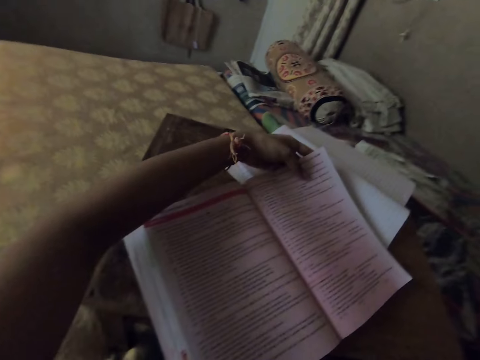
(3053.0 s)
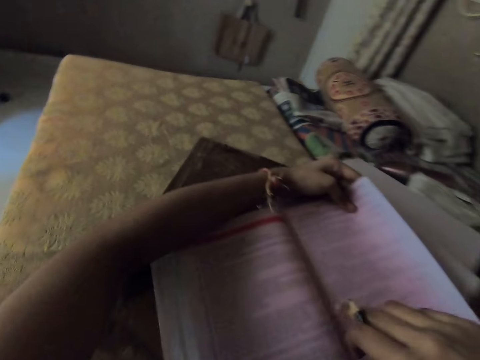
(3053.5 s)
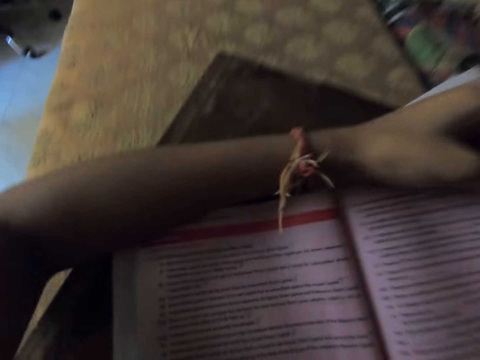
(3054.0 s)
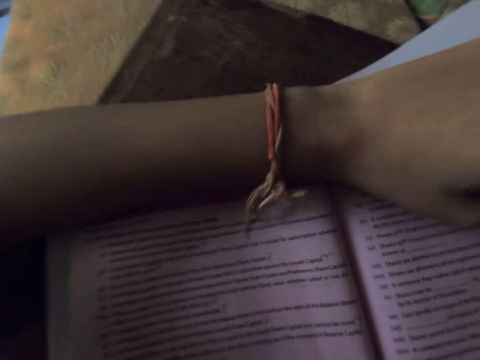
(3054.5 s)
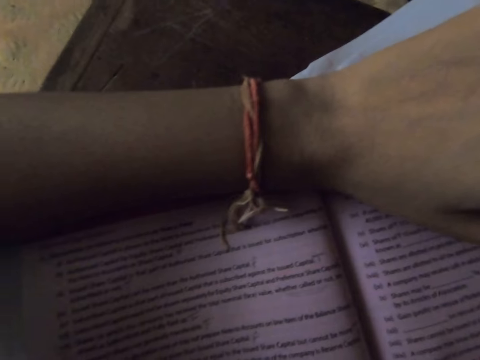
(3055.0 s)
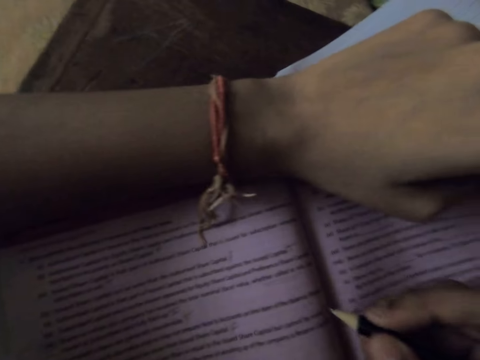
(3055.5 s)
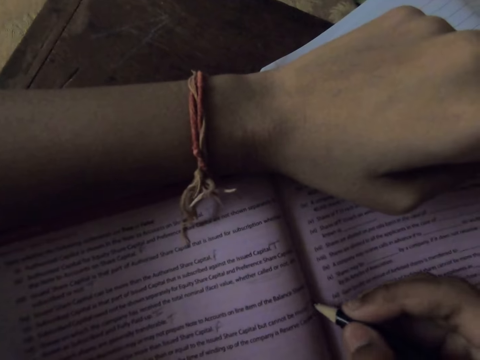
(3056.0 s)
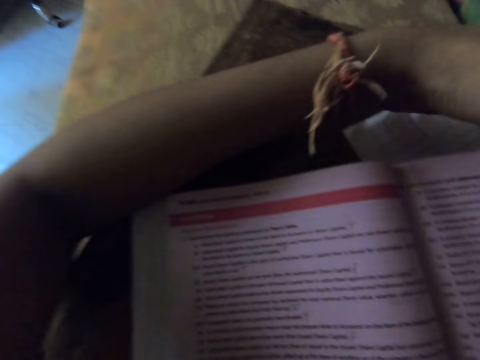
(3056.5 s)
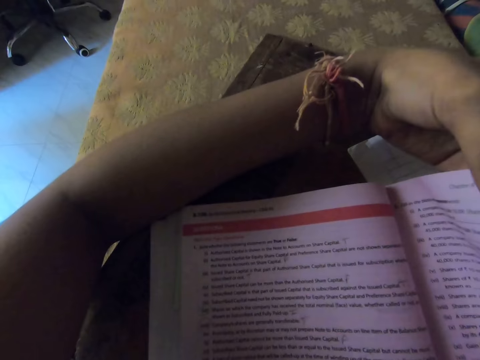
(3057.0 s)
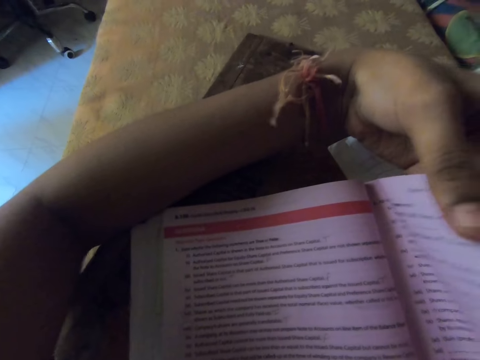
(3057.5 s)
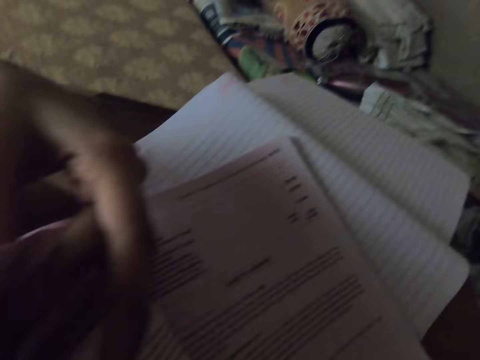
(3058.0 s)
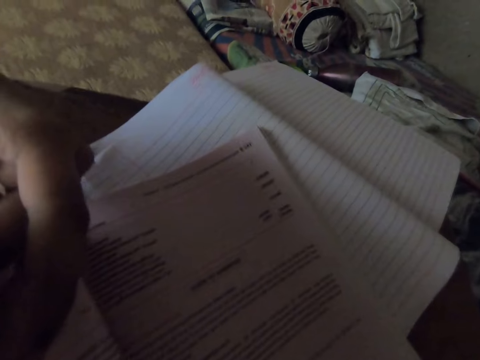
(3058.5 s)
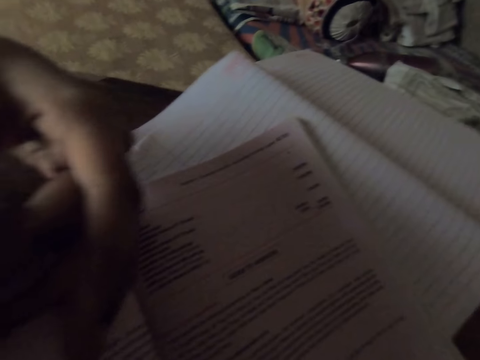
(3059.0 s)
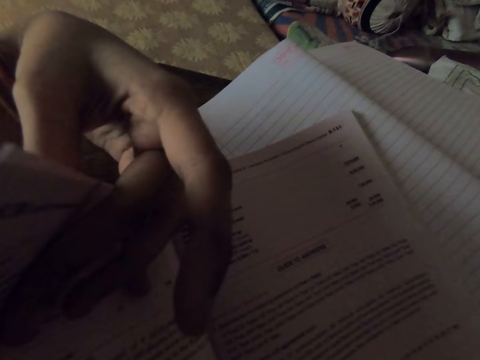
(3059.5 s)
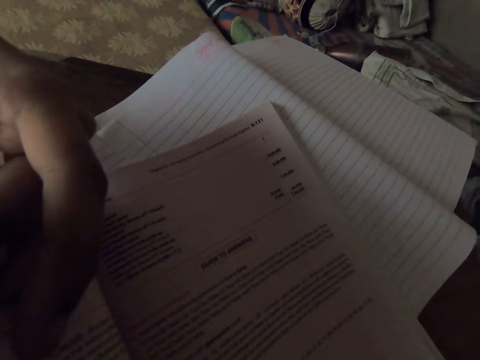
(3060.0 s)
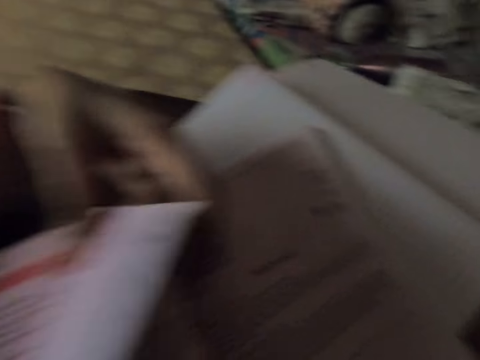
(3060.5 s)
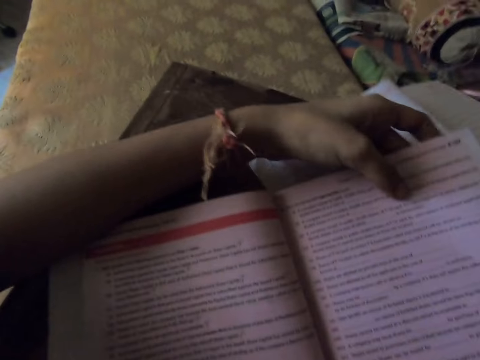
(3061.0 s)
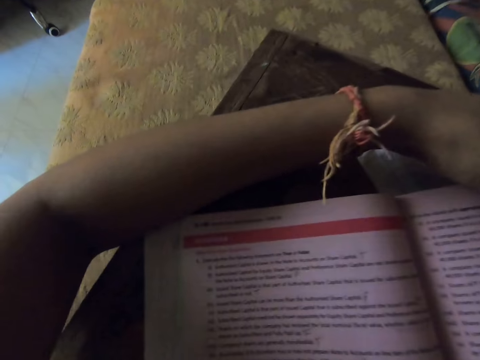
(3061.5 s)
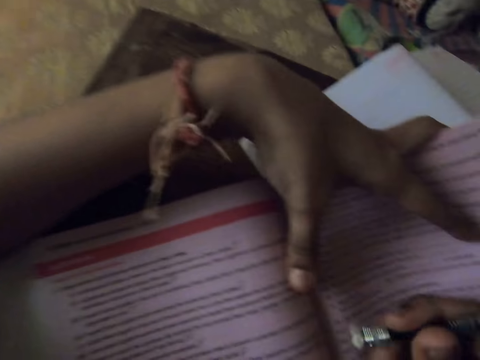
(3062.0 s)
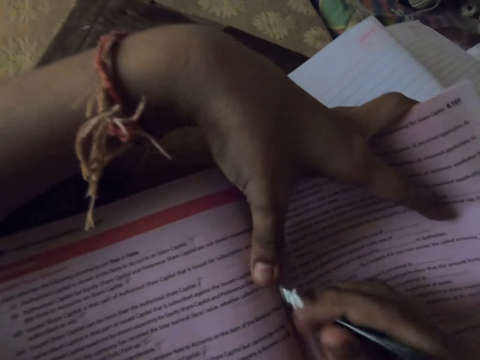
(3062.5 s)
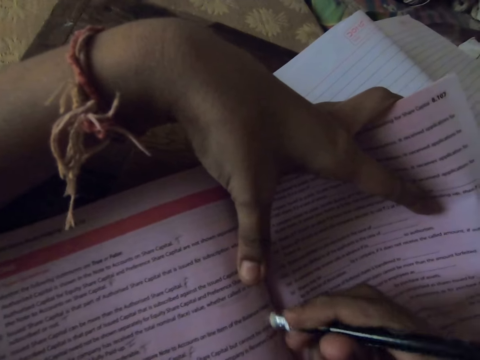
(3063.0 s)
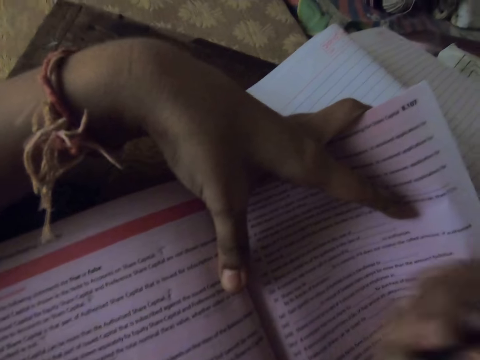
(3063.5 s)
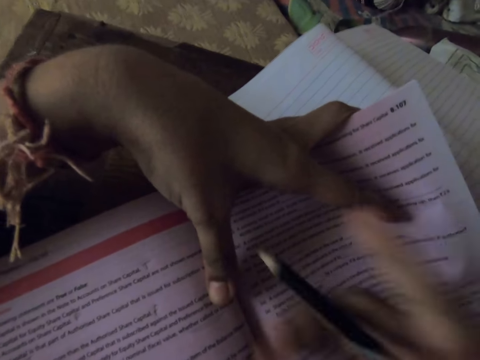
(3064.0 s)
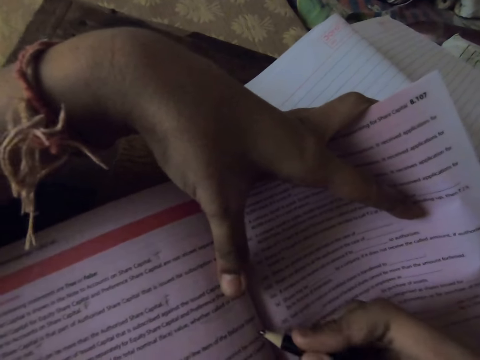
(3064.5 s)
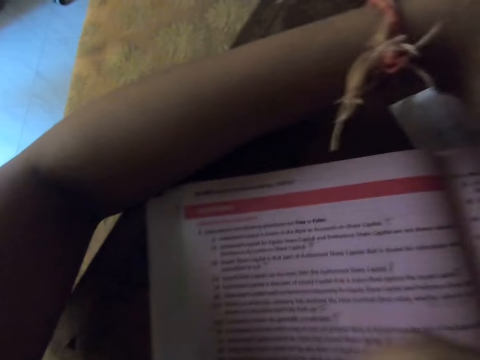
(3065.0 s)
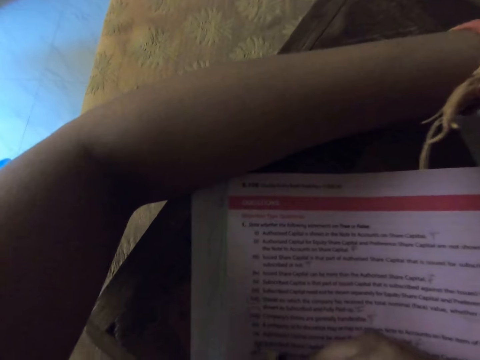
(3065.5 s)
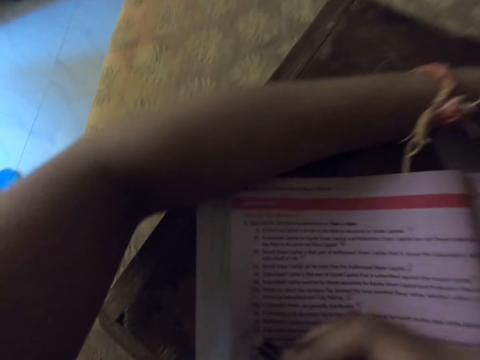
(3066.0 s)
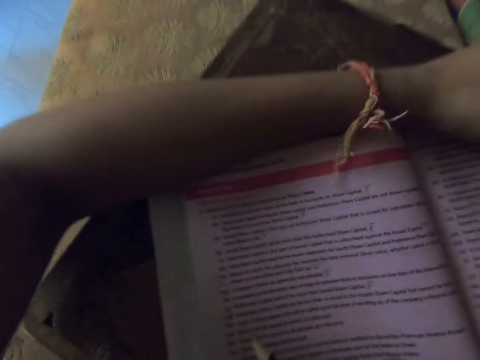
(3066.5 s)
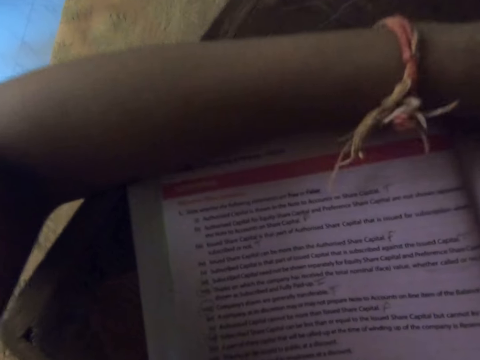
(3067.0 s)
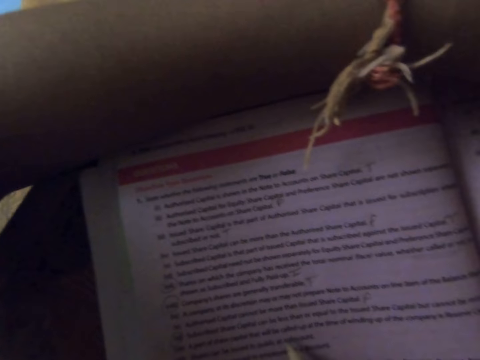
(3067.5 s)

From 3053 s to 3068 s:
The camera wearer writes on the textbook with the pencil. They adjust the textbook. They move the page of the book, hold the page of the book, and return the page of the book. They erase a writing on the textbook with the pencil eraser. They write on the textbook with the pencil. They write on the textbook with the pencil again.

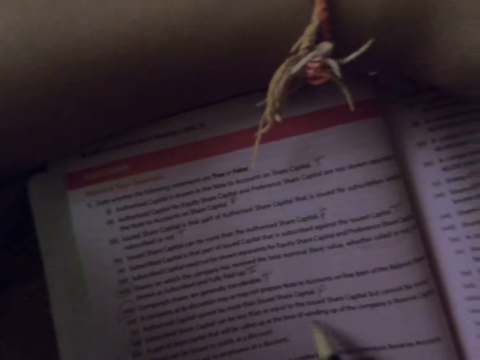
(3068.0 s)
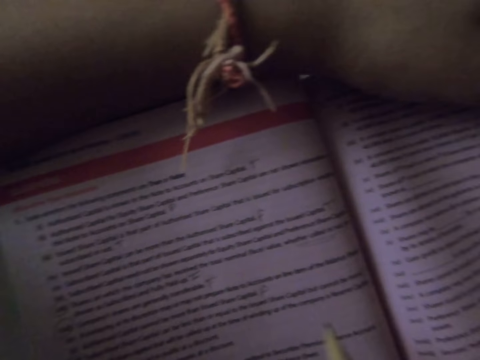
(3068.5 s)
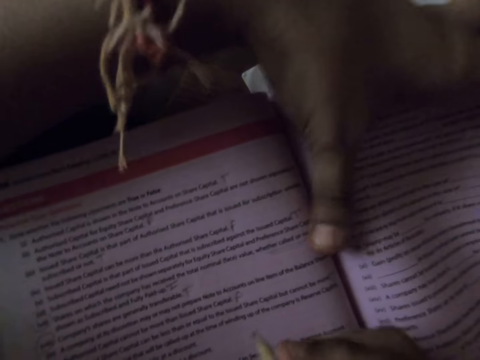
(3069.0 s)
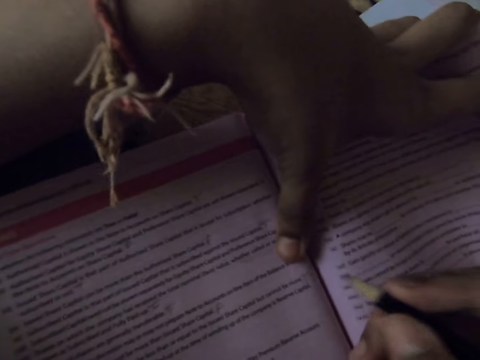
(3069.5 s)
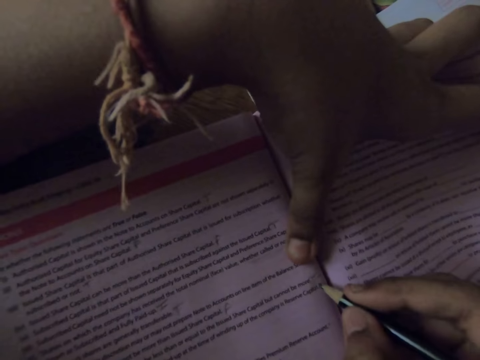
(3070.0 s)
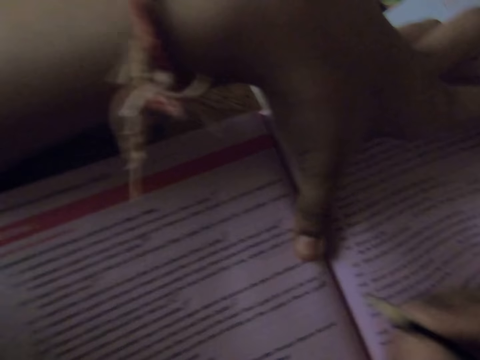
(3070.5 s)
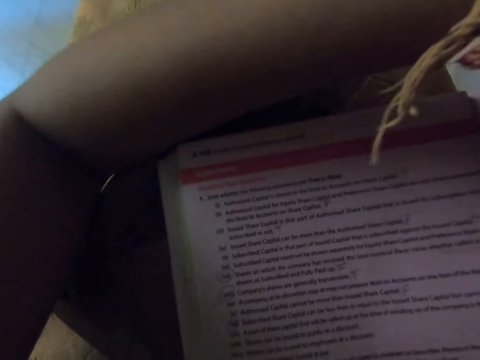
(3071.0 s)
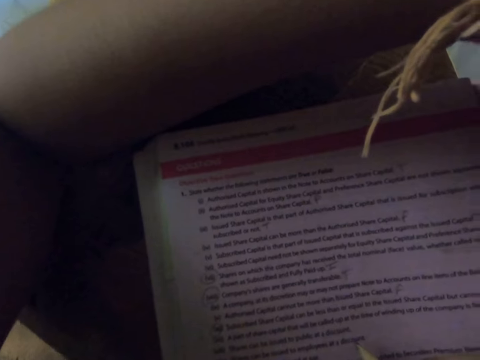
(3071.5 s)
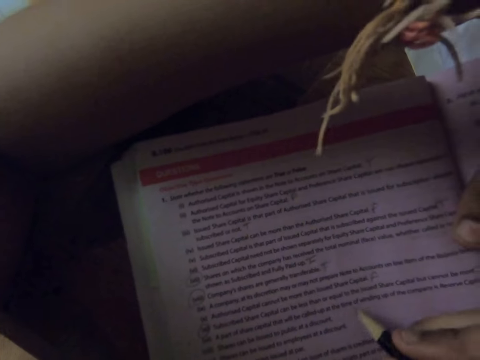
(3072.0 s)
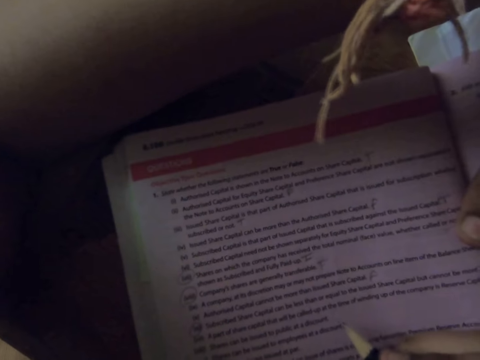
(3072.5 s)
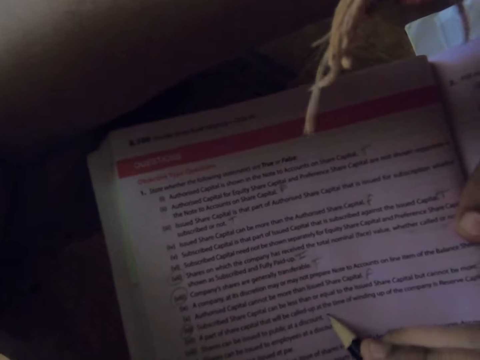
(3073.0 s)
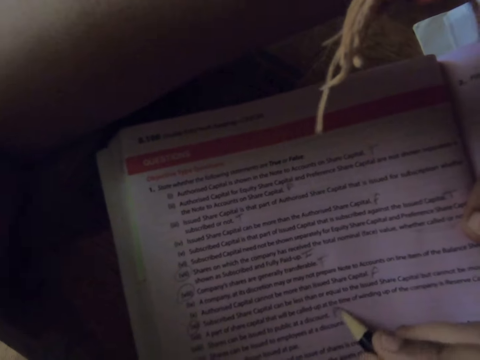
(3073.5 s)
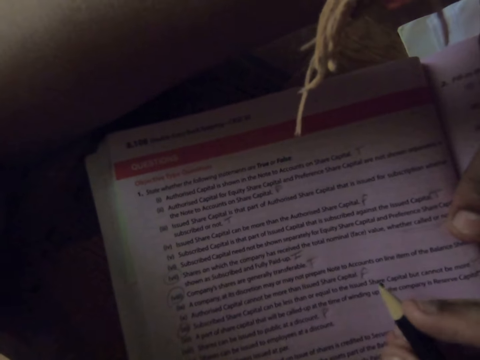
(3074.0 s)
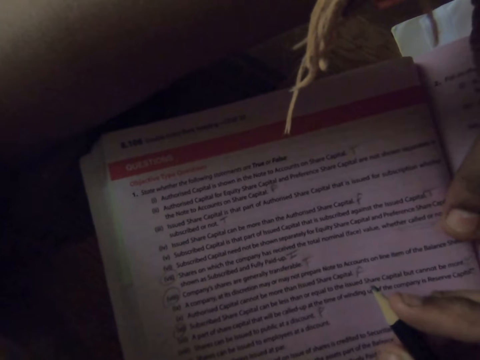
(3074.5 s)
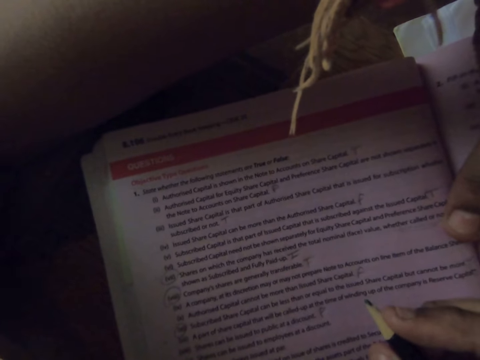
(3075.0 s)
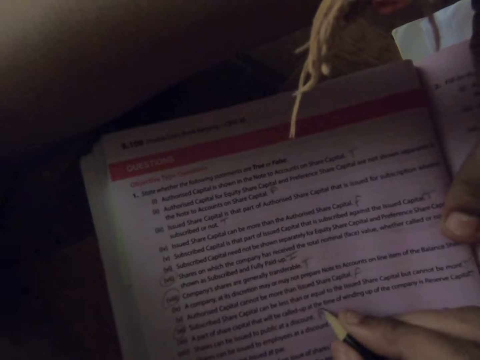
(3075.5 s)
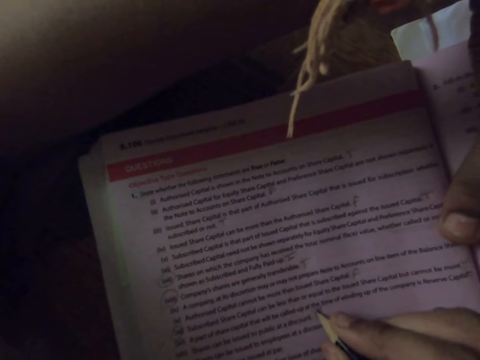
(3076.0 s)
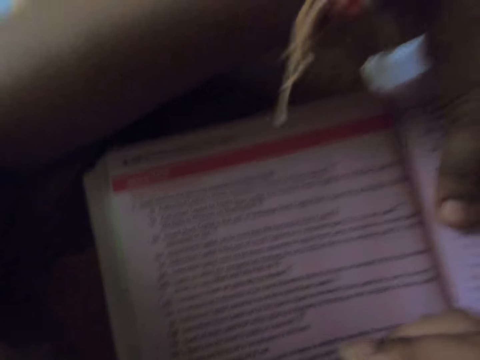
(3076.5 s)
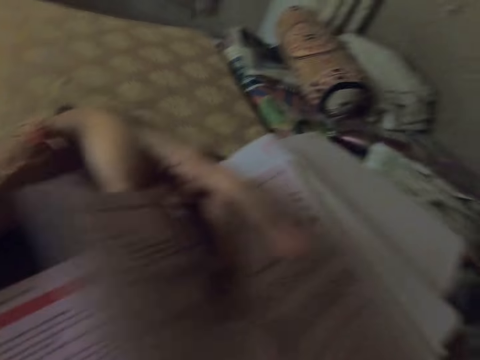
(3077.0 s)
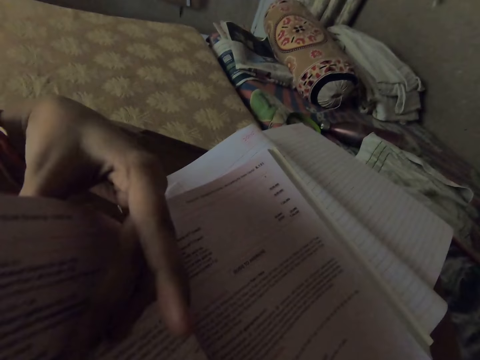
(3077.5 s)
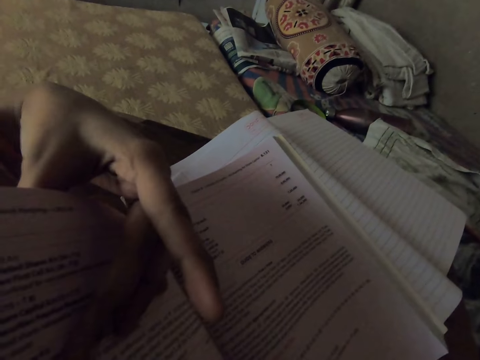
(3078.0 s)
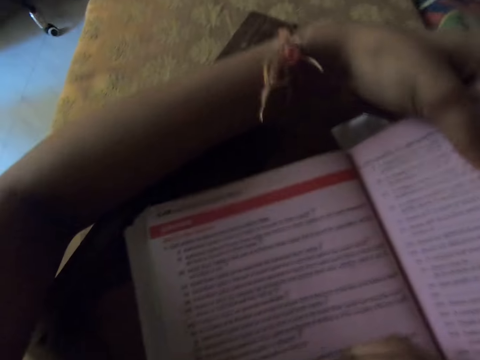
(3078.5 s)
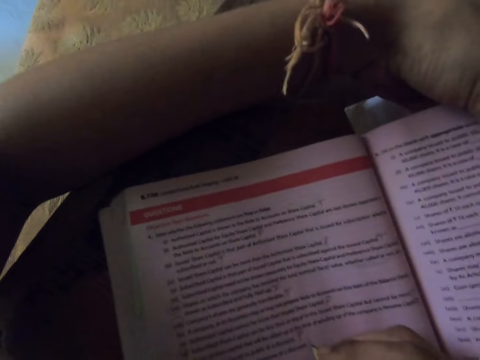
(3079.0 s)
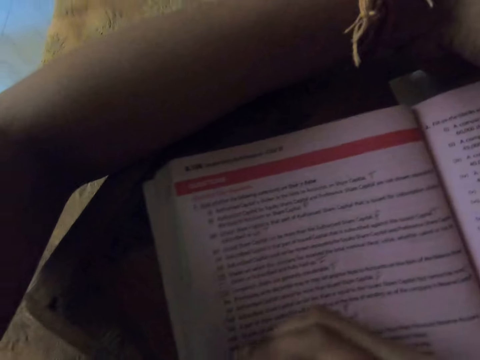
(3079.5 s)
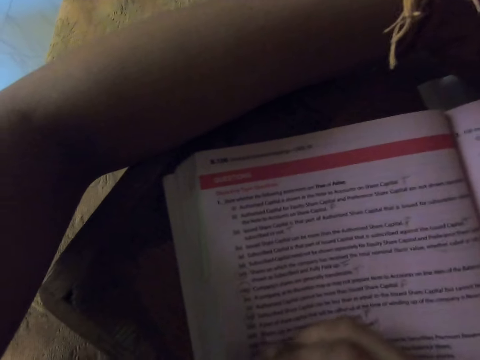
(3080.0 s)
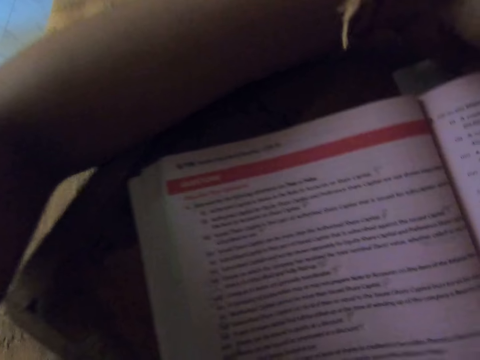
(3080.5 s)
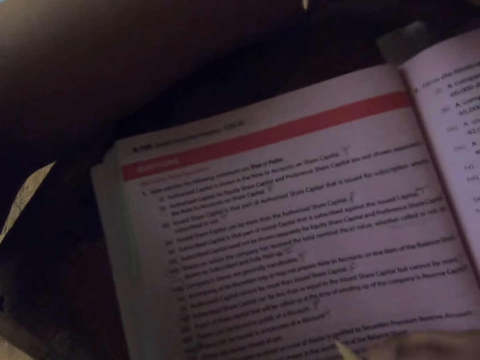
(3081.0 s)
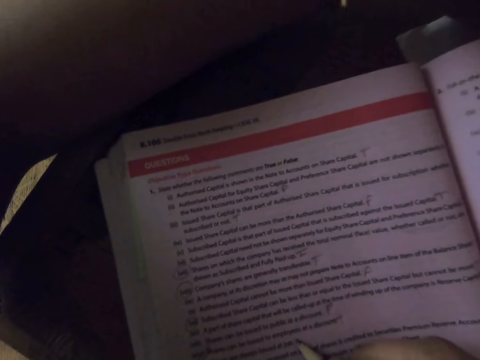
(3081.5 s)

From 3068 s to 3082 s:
The camera wearer moves her hand. She writes on the textbook with the pencil. She writes on the textbook with the pencil again. She moves her hand. She writes on the textbook with the pencil. She turns some pages in the textbook and turns back the pages in the textbook. She writes on the textbook with the pencil.
